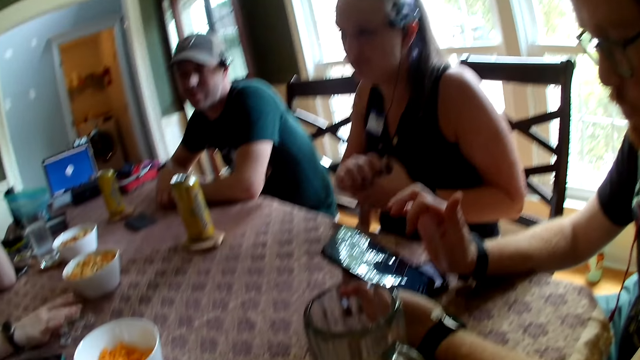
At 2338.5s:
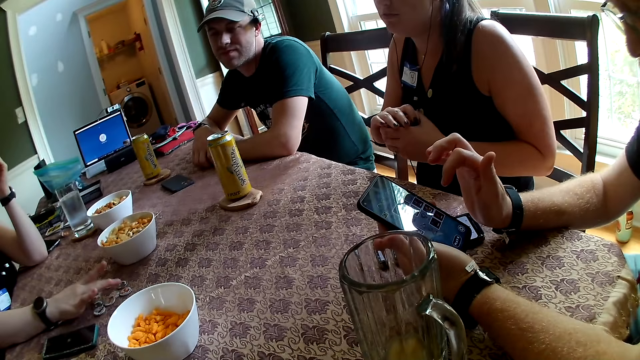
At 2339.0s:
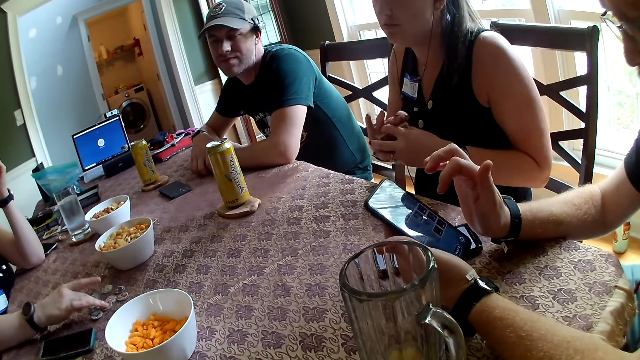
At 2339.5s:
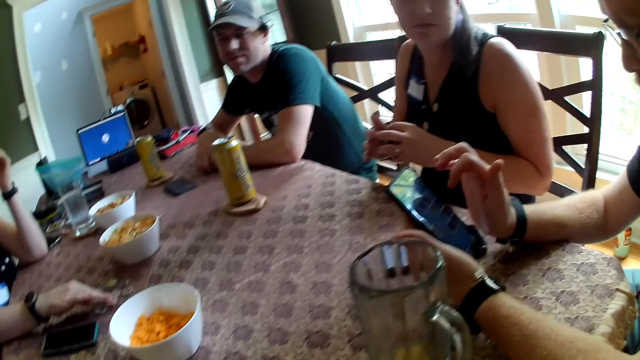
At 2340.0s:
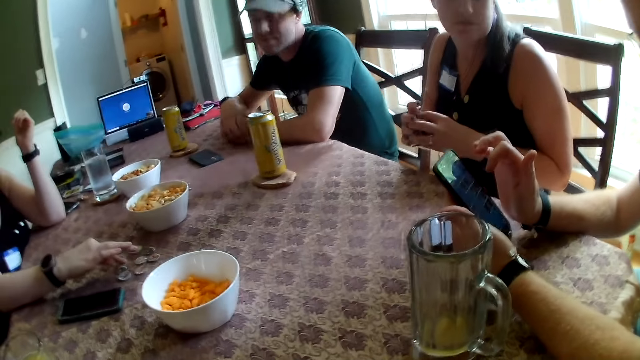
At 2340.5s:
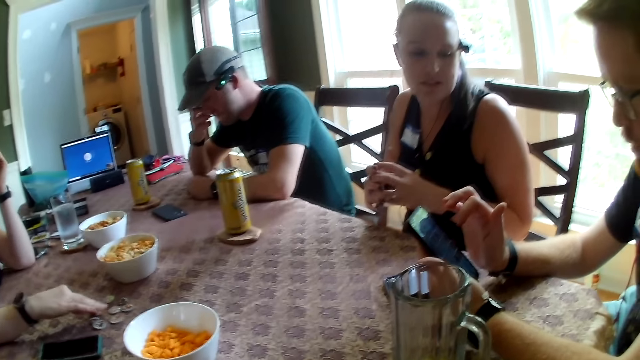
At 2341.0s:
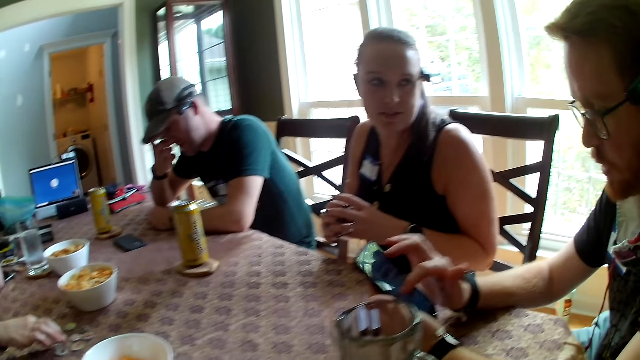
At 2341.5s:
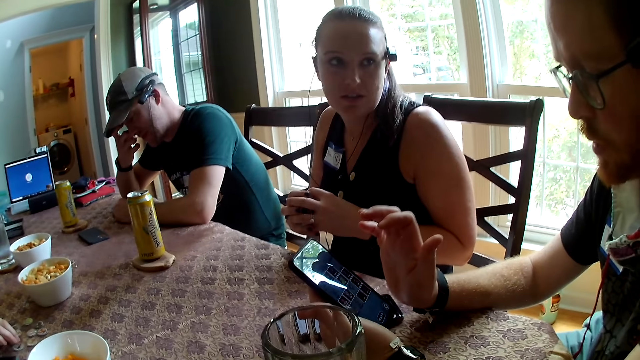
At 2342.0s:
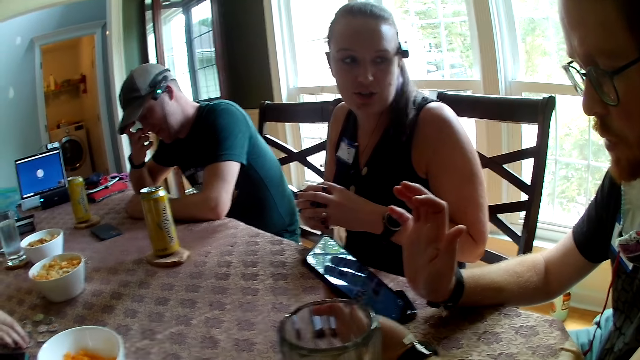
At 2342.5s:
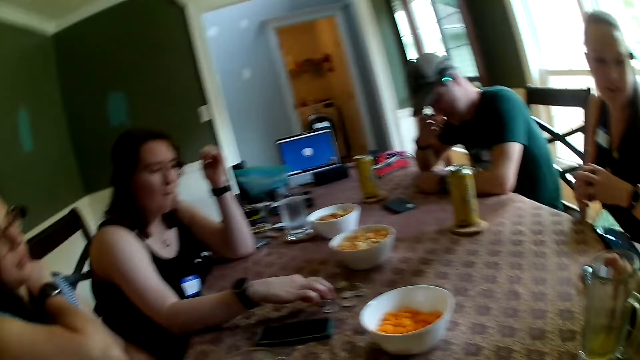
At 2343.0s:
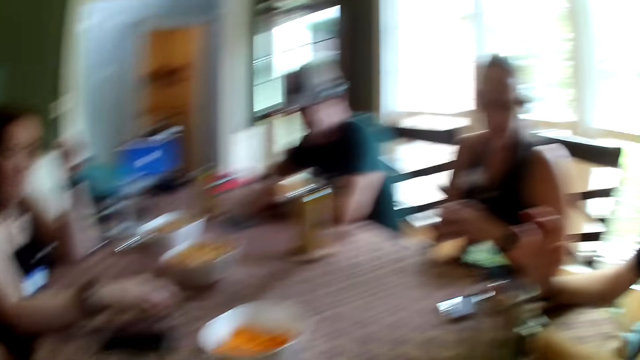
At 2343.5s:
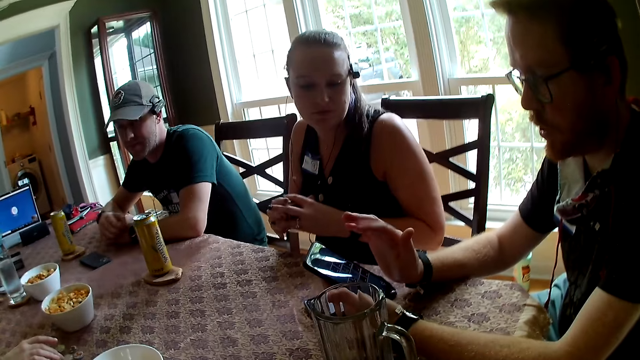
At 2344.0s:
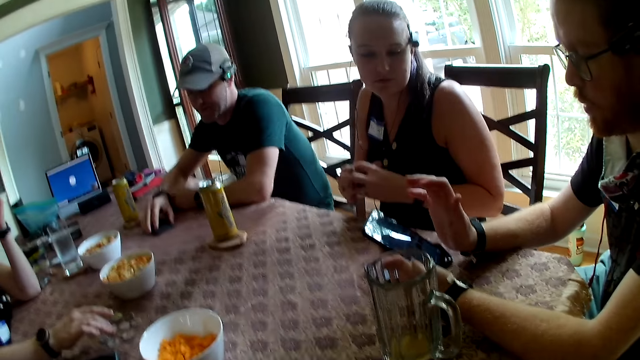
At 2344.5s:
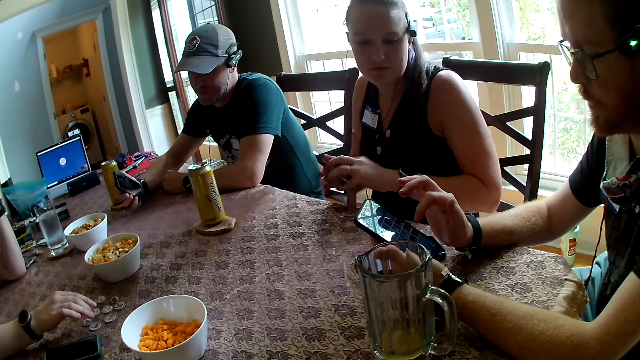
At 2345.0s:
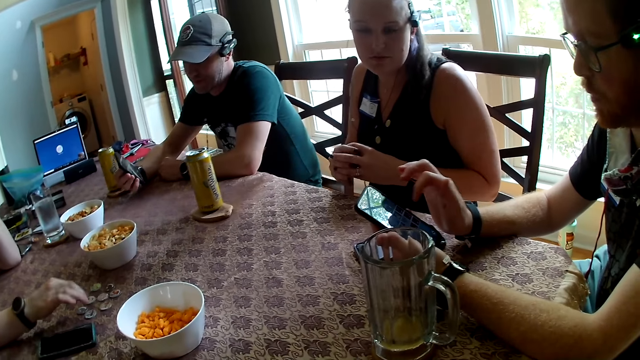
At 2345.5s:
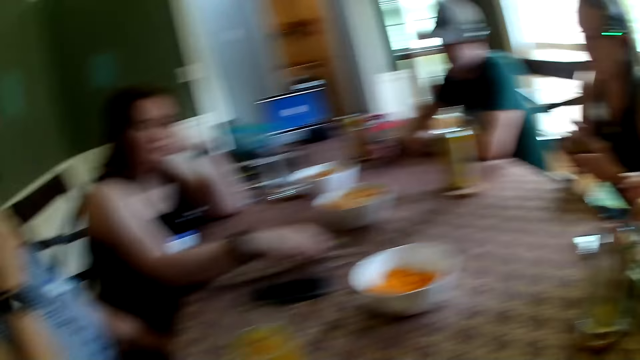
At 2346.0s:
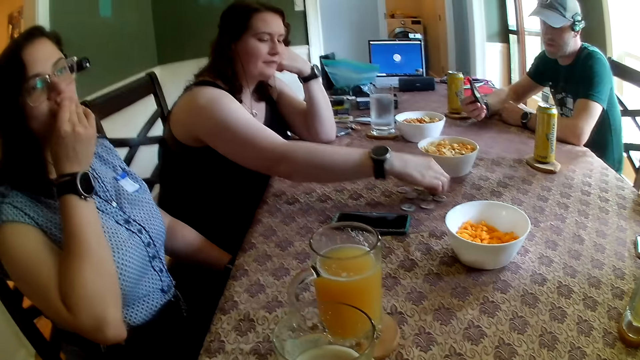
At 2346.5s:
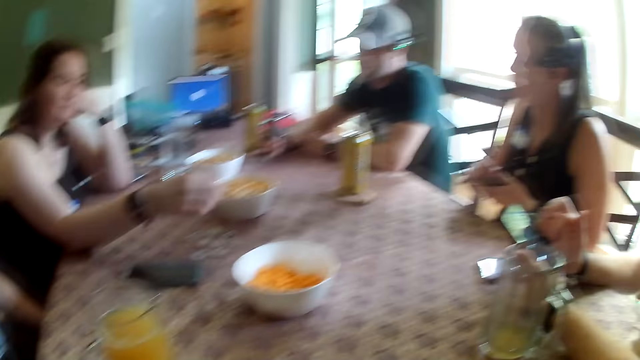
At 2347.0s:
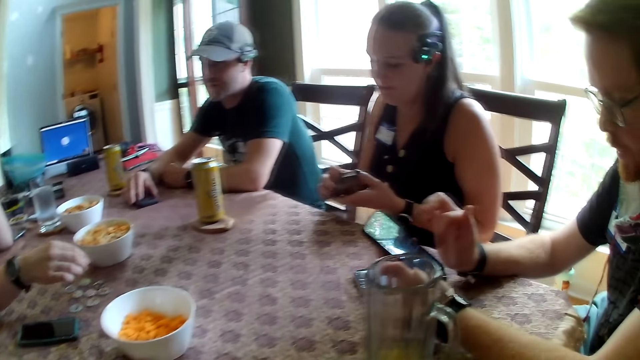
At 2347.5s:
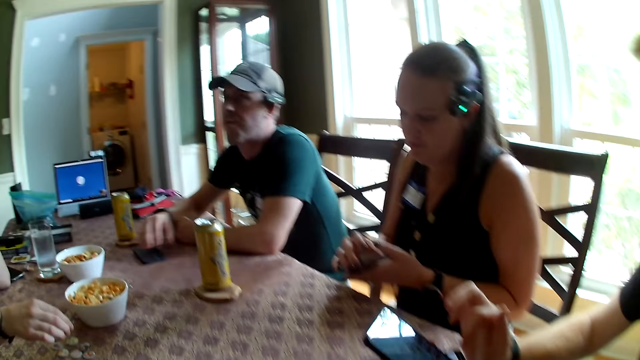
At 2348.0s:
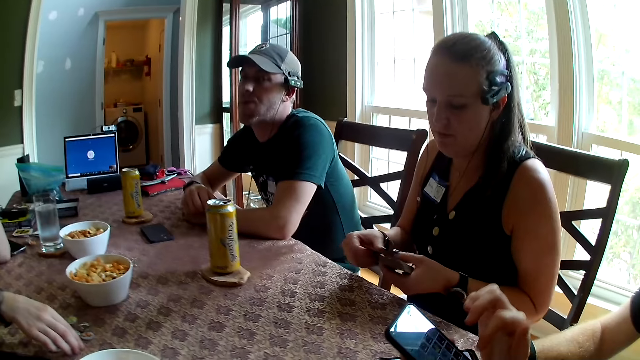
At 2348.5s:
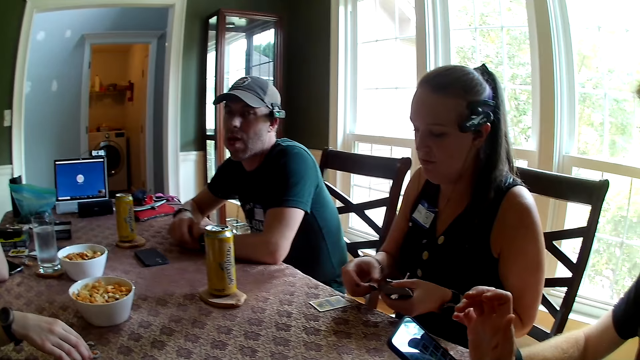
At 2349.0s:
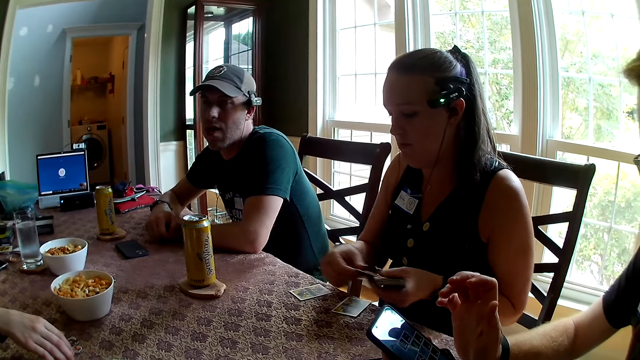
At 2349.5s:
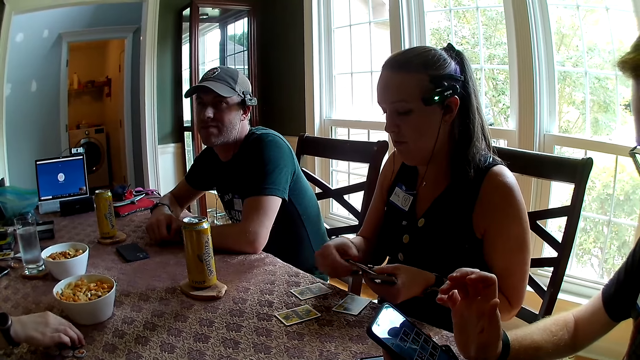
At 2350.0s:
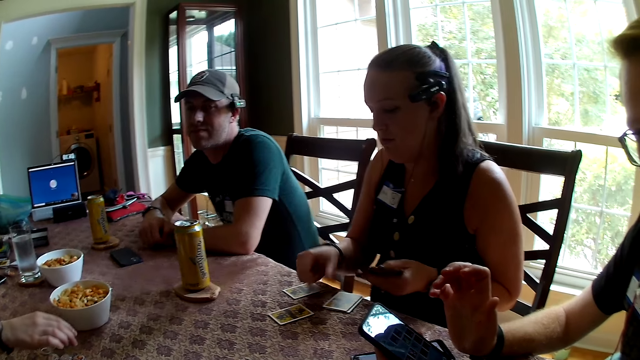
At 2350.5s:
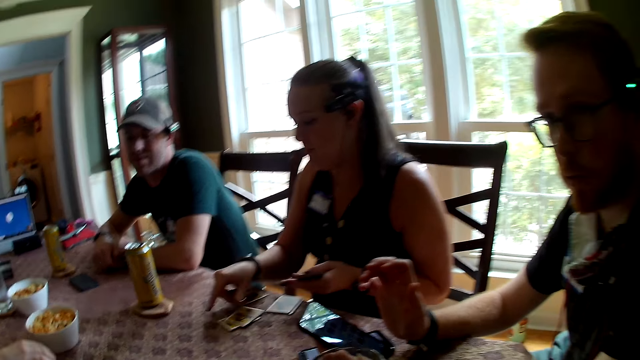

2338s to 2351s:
A man scratches his face with his right hand. A woman scratches her neck with her right hand. The man picks up his phone with his right hand. The woman cleans her mouth with her right hand. The man drops his phone on the table with his right hand. Another woman drops cards on the table with her right hand and distributes the cards on the table.

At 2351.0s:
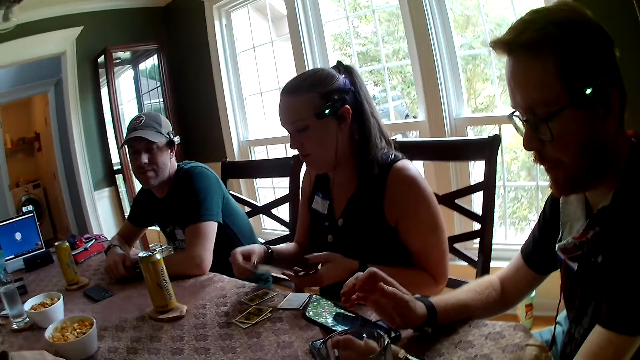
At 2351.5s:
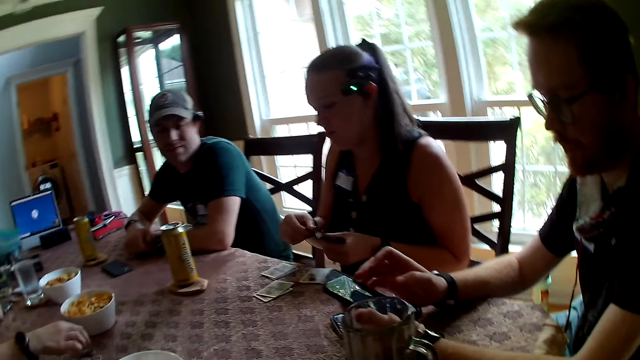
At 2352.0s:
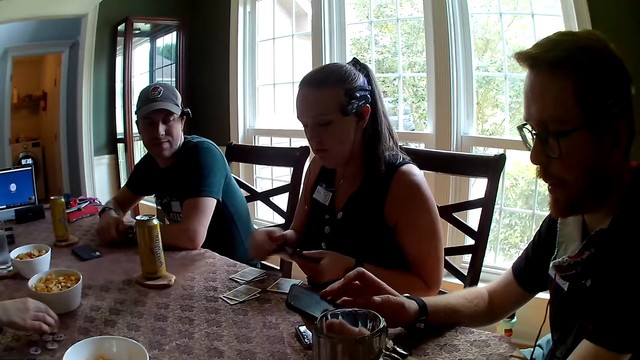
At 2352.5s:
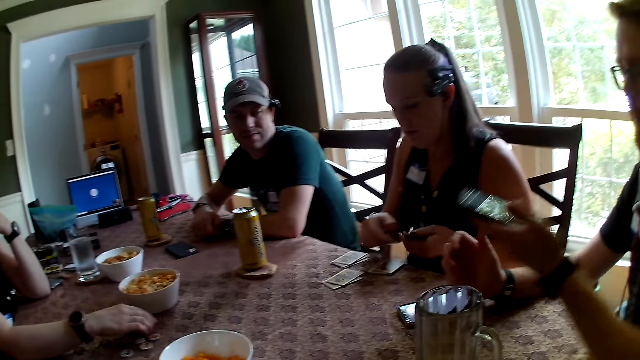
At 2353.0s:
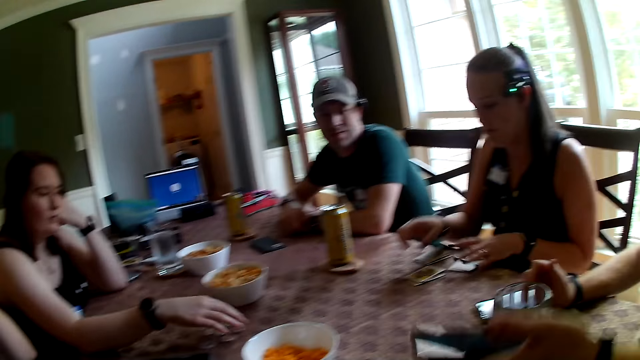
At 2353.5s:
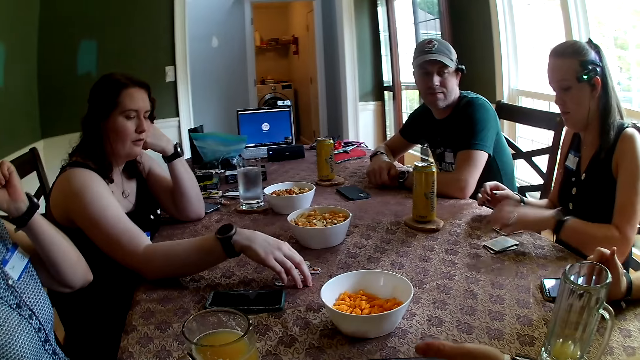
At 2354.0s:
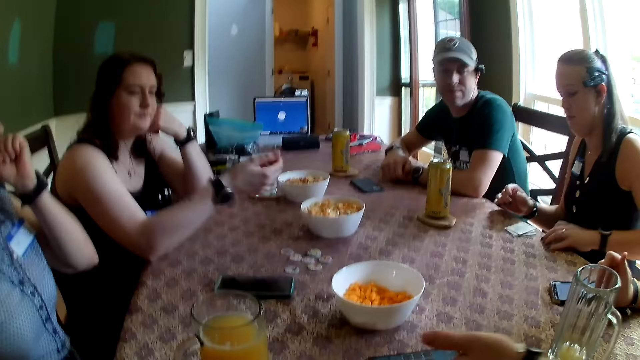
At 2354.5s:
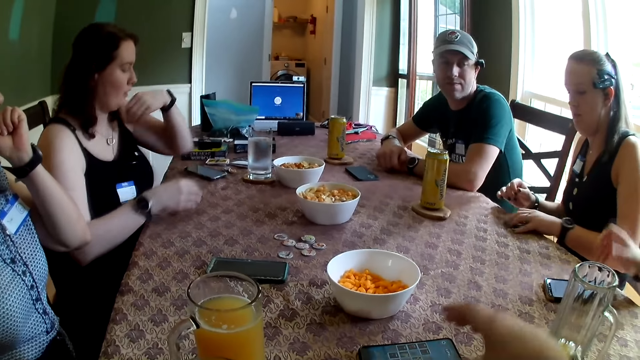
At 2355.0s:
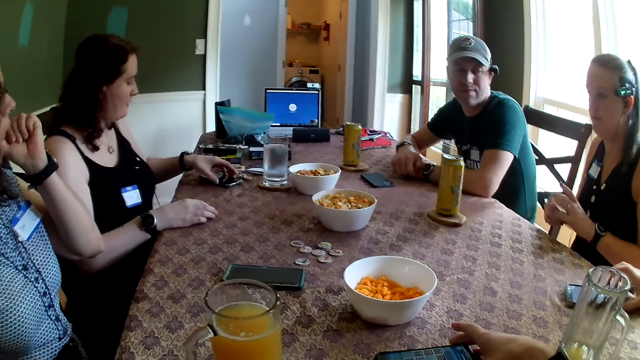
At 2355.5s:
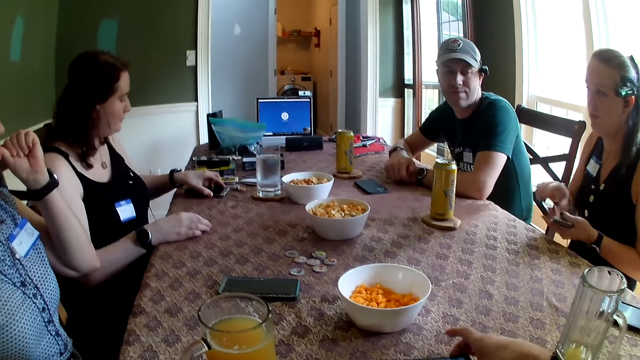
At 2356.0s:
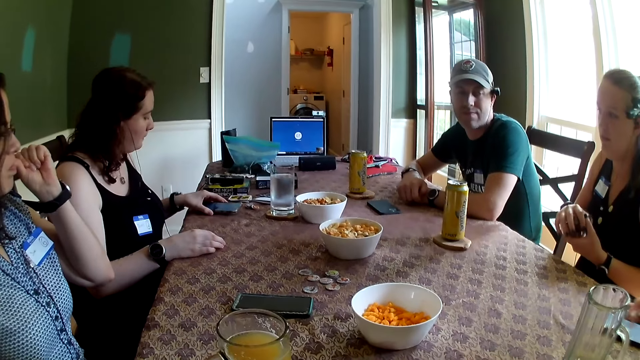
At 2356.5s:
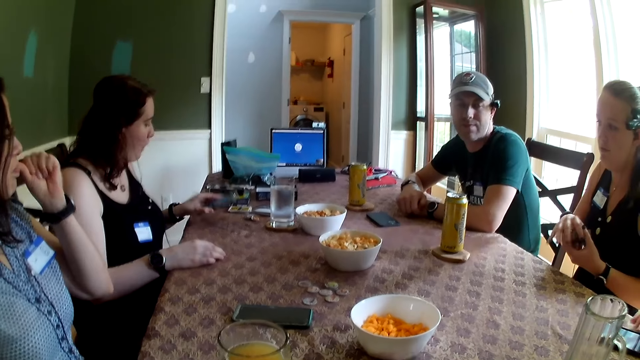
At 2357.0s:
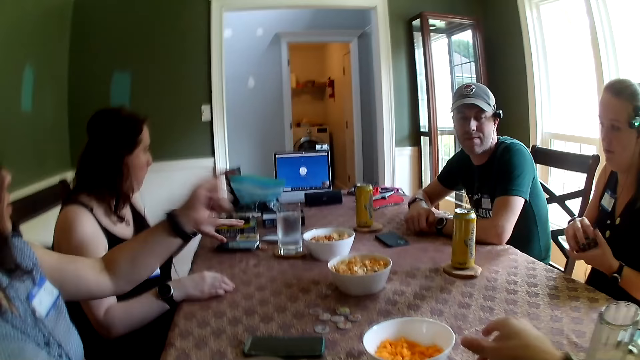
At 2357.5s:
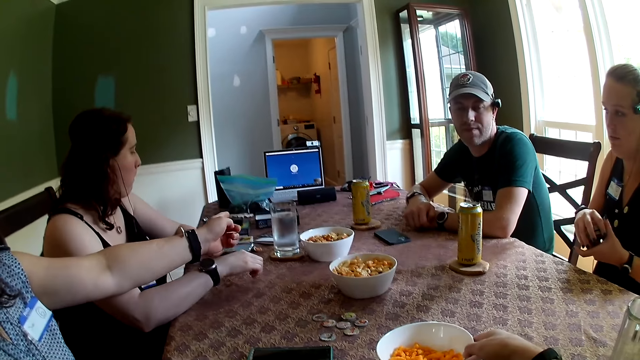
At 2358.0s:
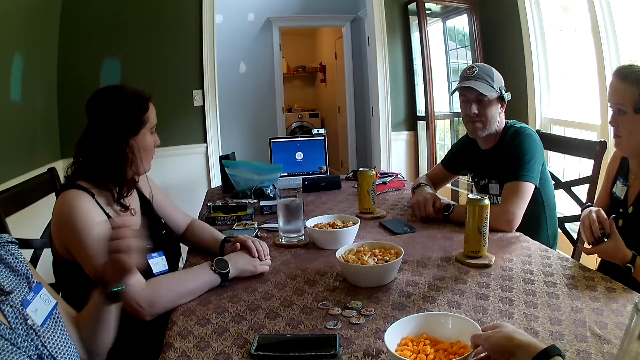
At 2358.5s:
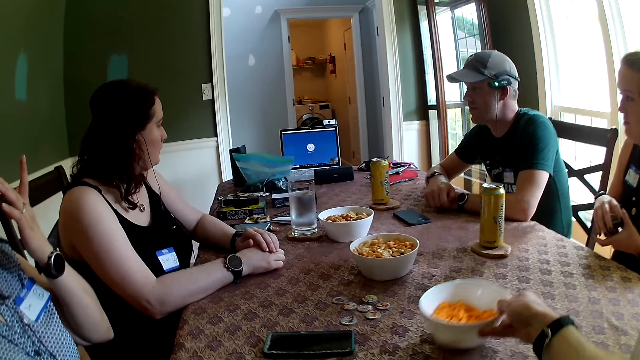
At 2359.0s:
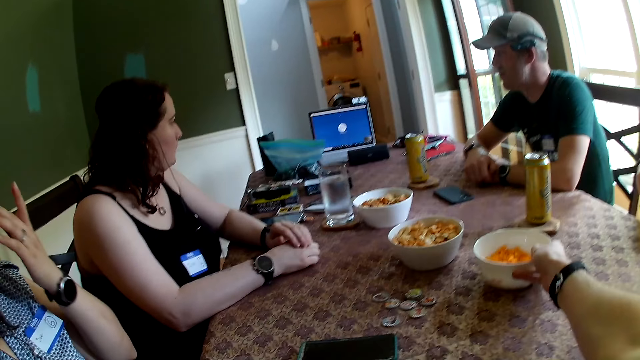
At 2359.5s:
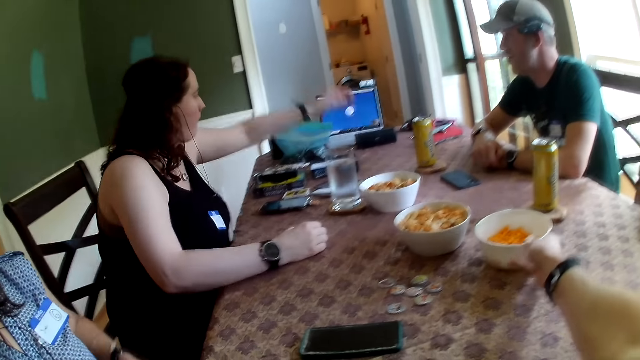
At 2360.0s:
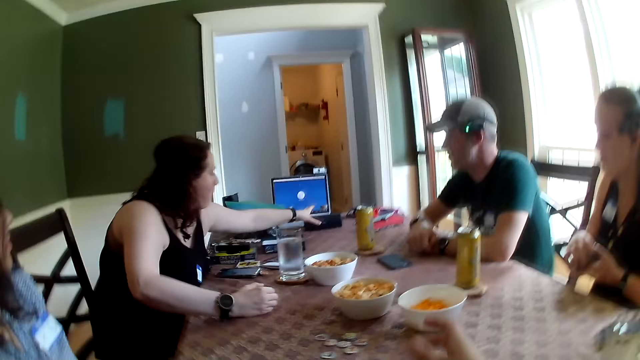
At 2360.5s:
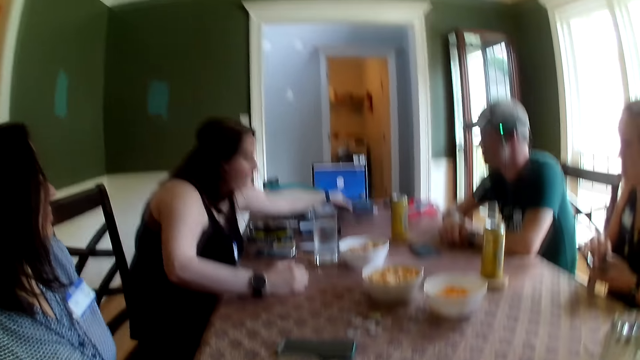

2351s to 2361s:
A man drops the camera wearer's phone on the table with his left hand. A woman picks the cards from the table with her left hand. The camera wearer moves his phone on the table with his right hand. The man operates his phone with his right hand. Another woman picks her teeth with her left hand. A third woman operates her phone with her left hand, picks her phone with her left hand, and drops her phone on the table with her left hand. The second woman gestures with her left hand. The camera wearer moves a snack bowl on the table with his right hand. The third woman drops both hands on the table. The second woman touches her face with her left hand. The third woman picks up the Bluetooth speaker from the table with her left hand.
